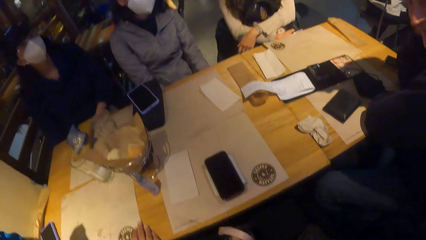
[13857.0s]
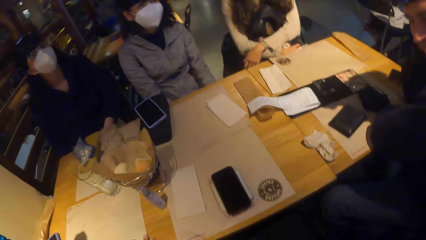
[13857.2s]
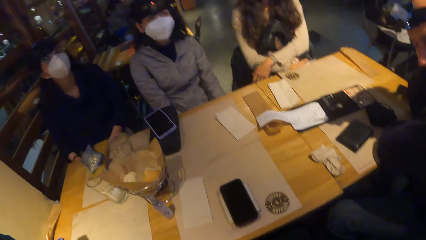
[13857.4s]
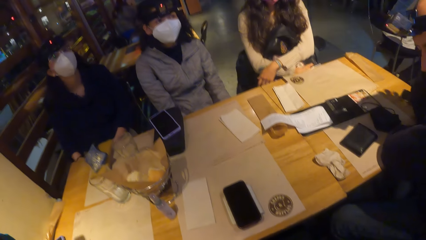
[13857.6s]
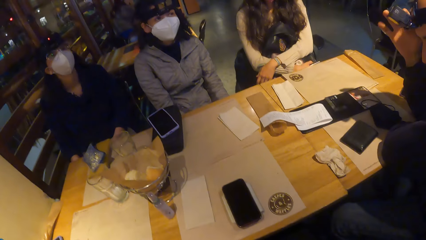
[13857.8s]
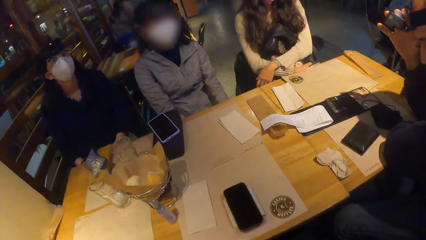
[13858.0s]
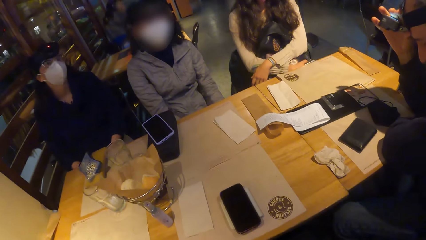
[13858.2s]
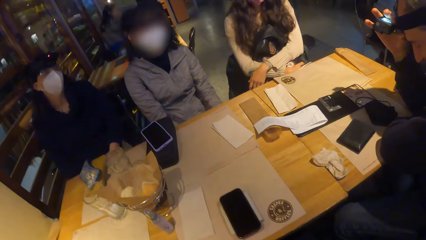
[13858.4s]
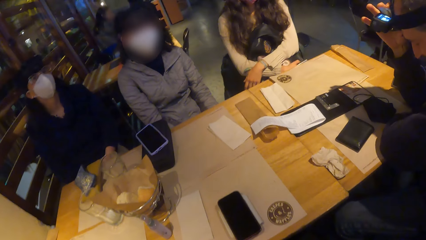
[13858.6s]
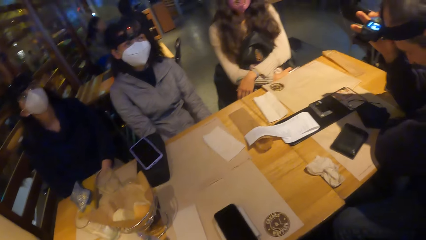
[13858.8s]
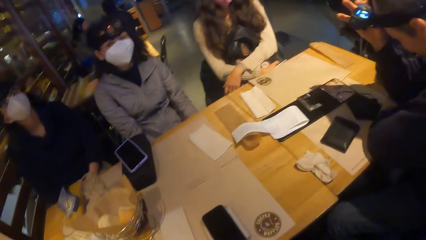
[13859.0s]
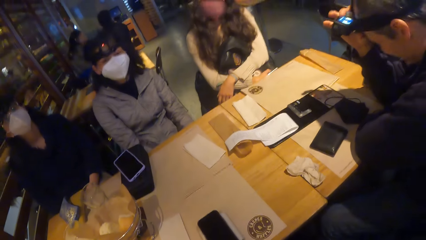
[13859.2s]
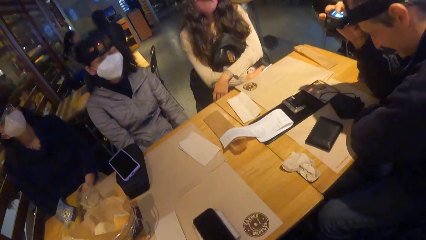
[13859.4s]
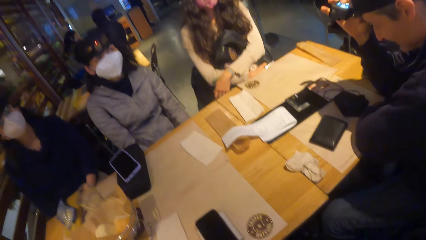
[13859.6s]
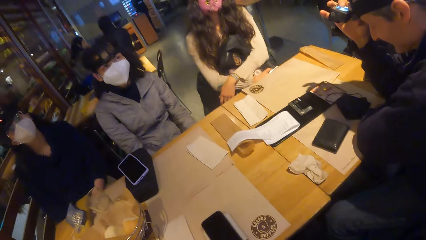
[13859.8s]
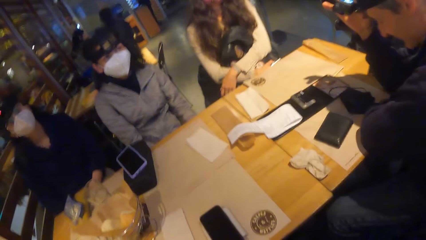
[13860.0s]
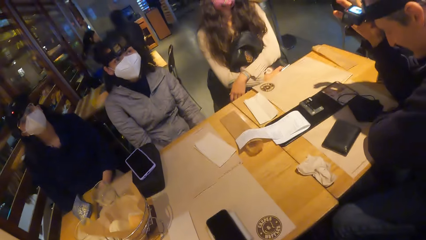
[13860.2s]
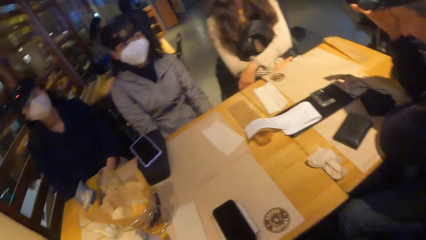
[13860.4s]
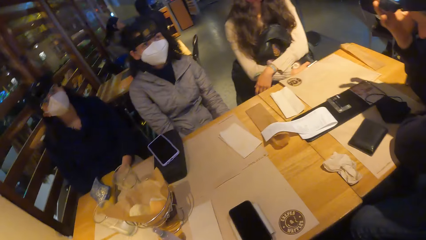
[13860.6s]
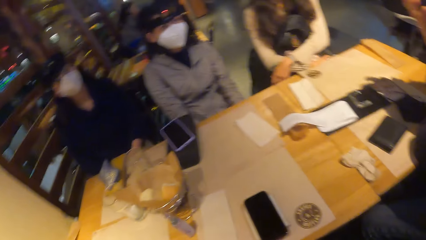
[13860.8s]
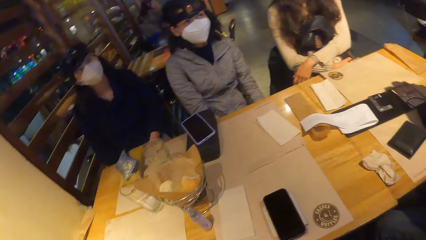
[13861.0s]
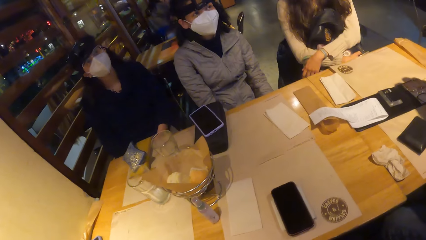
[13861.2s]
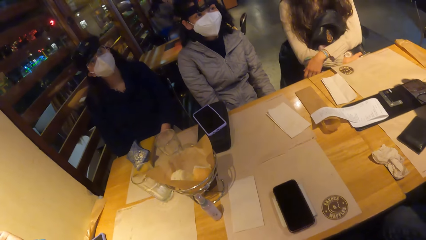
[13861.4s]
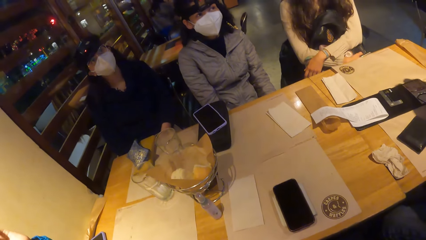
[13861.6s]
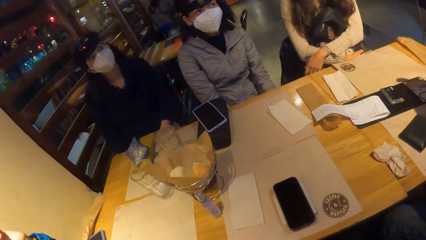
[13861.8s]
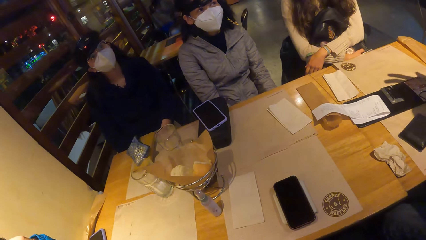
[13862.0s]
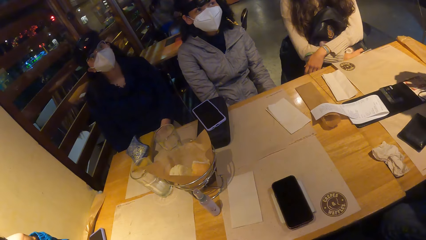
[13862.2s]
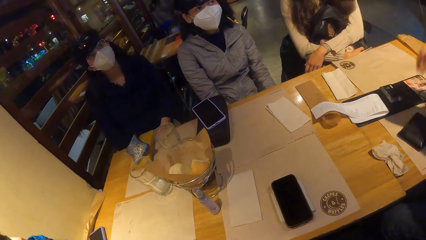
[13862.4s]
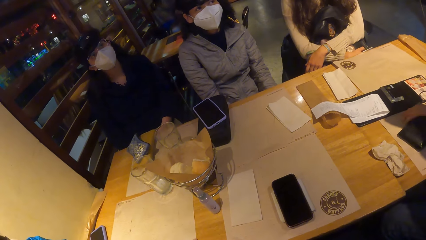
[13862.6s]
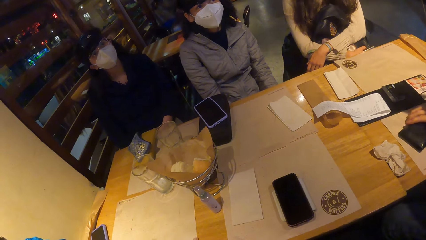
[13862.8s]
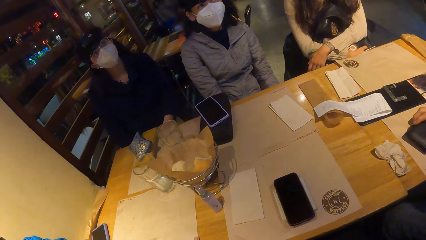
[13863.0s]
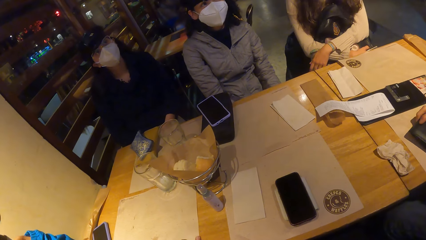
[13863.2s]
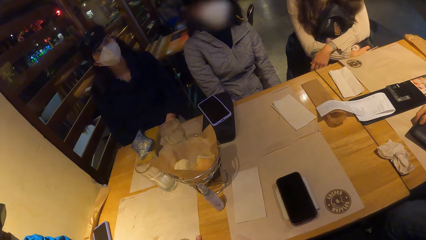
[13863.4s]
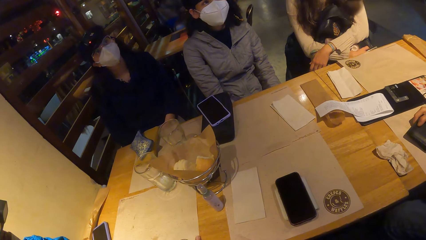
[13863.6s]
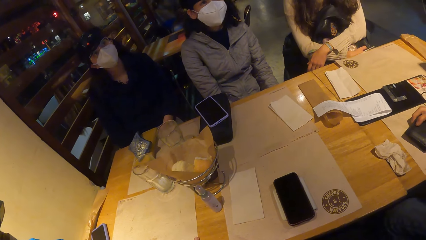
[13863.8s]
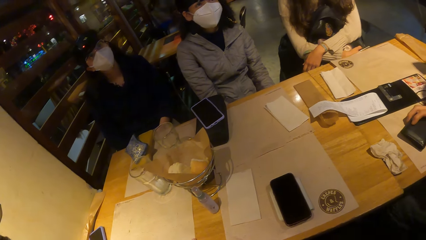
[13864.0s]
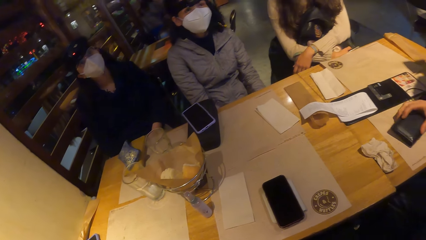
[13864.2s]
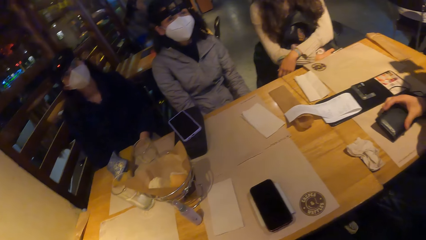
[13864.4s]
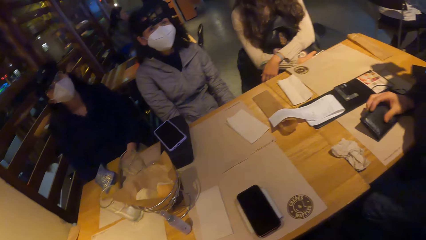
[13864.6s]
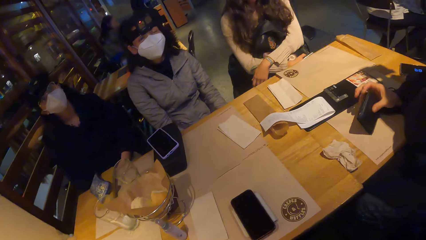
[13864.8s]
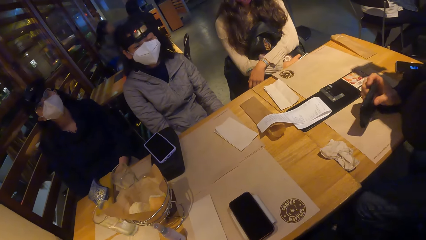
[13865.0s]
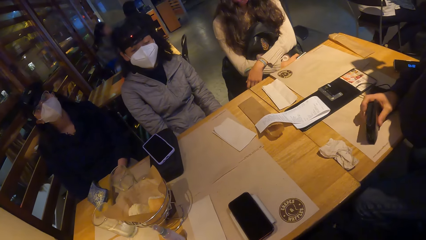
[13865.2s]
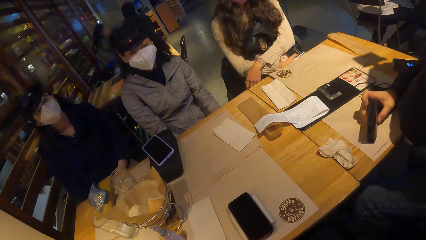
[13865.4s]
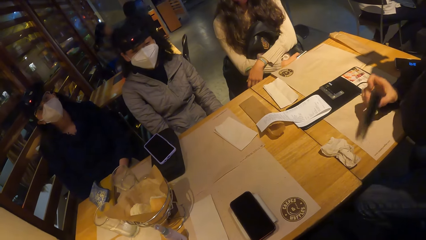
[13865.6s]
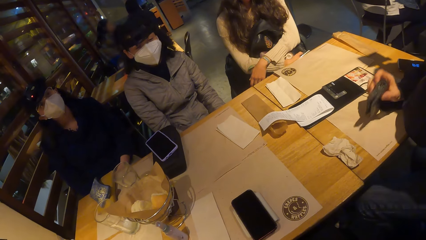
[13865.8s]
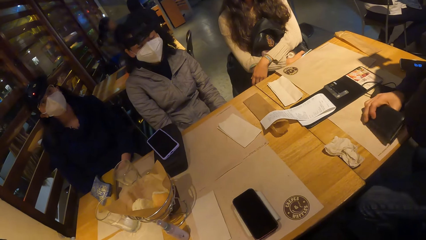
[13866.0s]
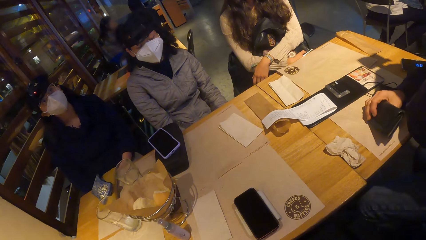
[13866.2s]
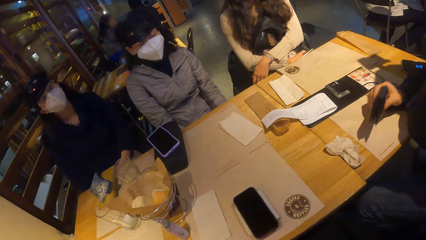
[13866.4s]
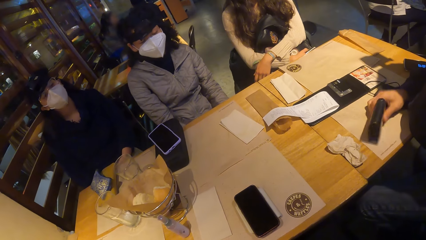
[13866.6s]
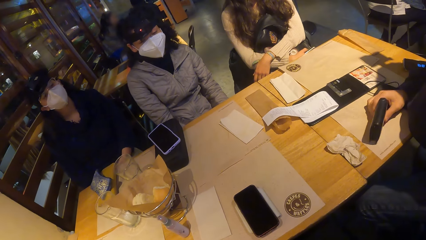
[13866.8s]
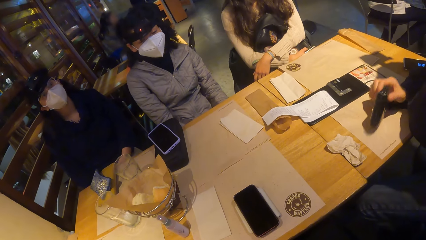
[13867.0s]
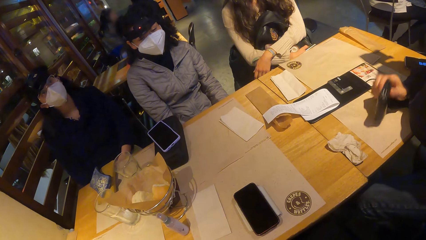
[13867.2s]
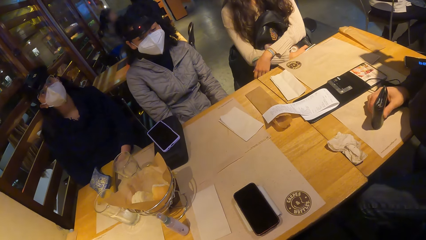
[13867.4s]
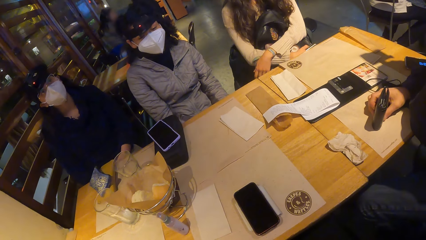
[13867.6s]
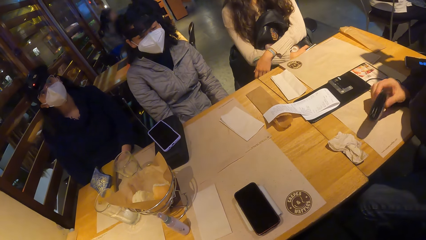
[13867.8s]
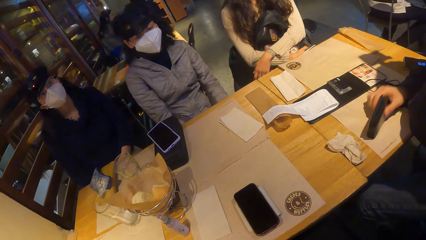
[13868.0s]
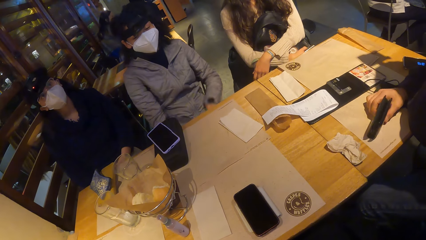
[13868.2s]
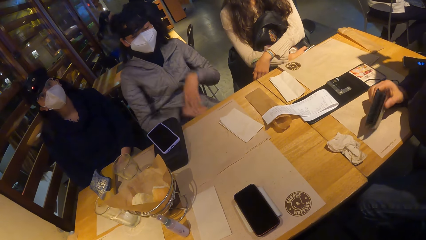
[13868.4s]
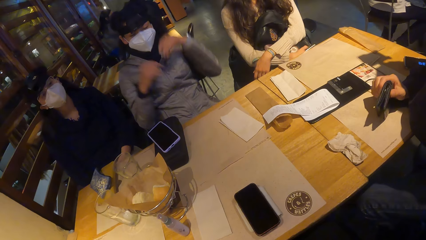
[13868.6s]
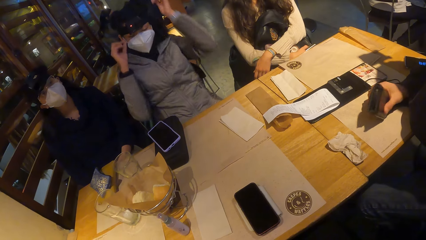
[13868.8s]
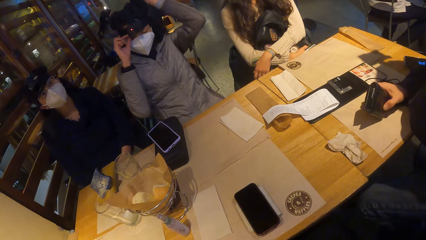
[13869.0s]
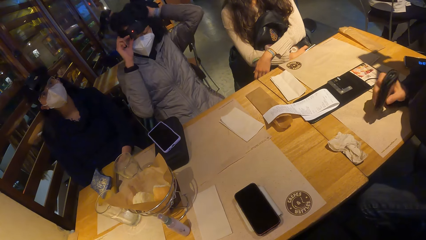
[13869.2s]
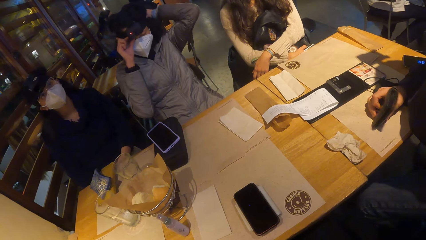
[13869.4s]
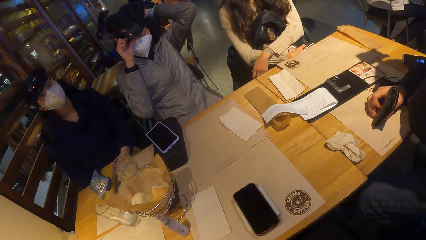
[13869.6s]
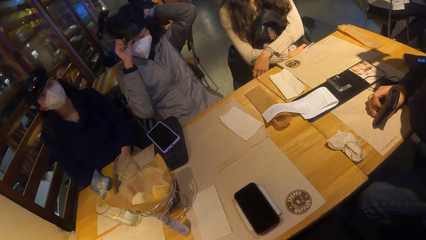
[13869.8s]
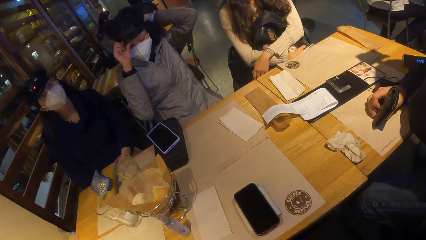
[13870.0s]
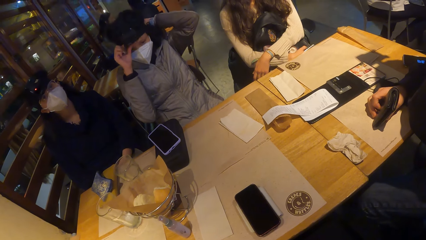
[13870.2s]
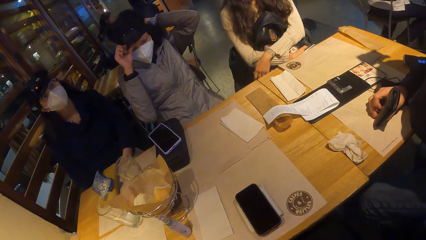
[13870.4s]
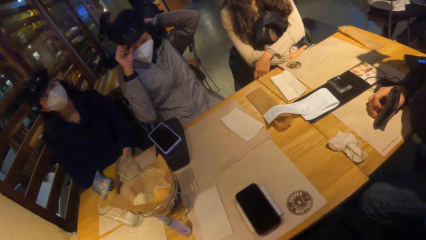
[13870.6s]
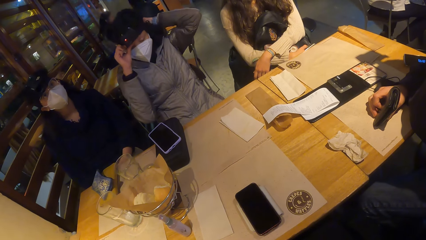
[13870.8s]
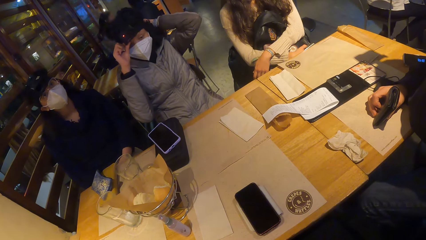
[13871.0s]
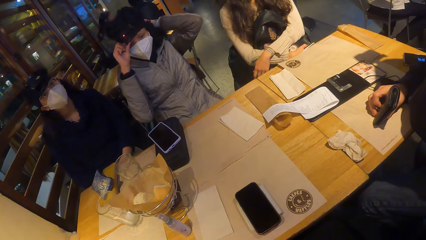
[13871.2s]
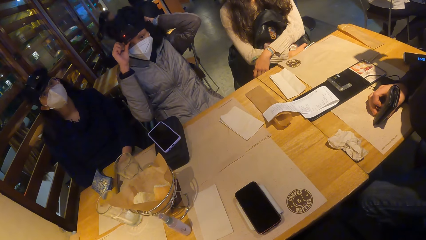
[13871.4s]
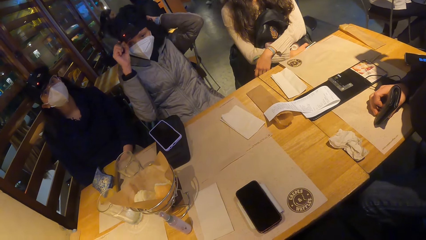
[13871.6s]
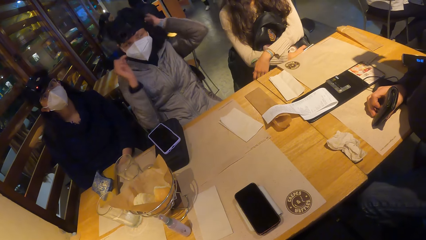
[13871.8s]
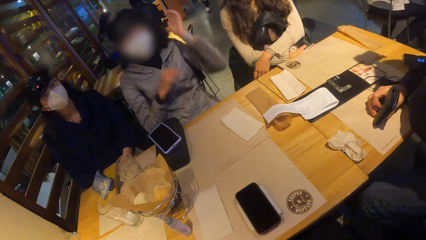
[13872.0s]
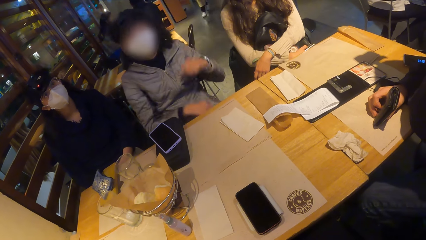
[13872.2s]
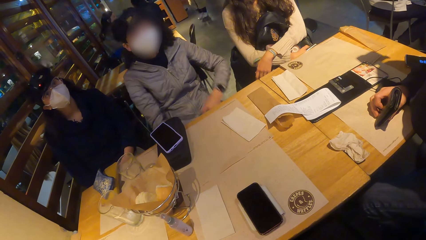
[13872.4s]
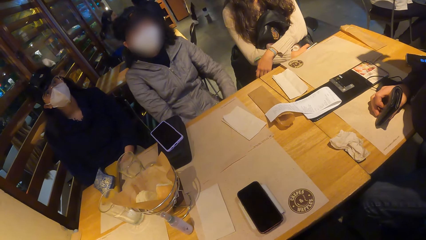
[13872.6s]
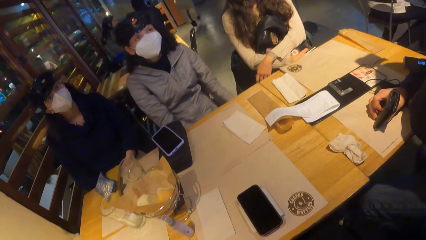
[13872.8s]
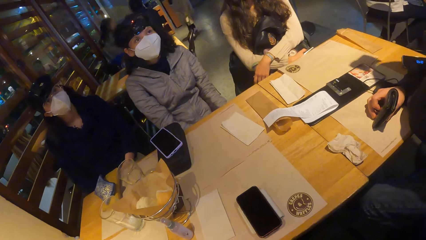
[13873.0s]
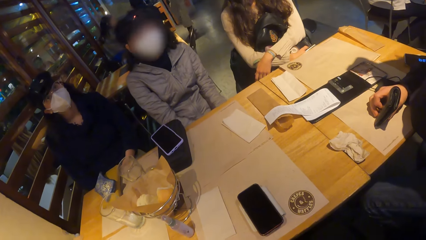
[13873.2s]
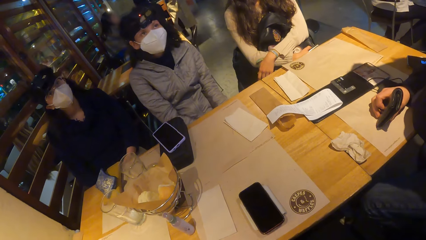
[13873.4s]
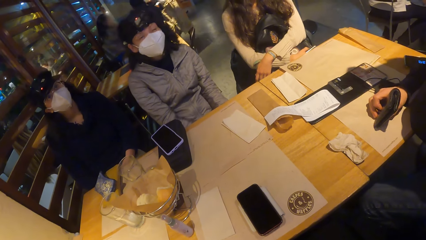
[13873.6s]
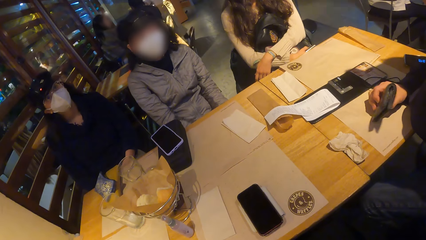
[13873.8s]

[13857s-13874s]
The man operates a camera on his head with his right hand. The camera wearer looks around. The man picks the wallet from the table with his right hand and taps the wallet with his right hand on the table. A person moves the hand. A woman adjusts a camera and headgear on her head with both hands.
